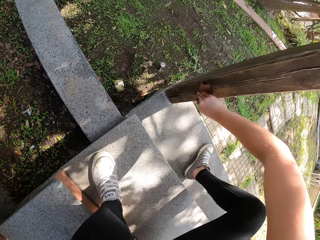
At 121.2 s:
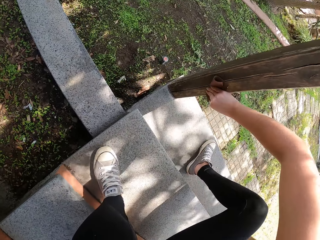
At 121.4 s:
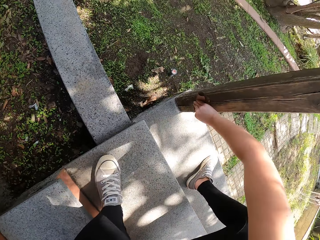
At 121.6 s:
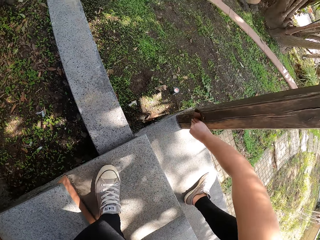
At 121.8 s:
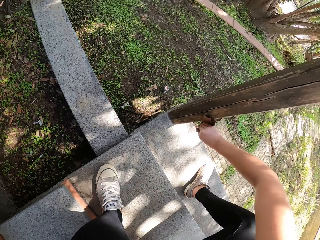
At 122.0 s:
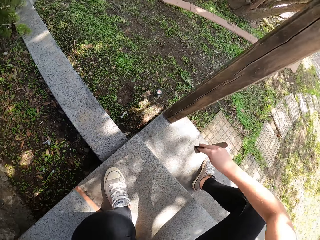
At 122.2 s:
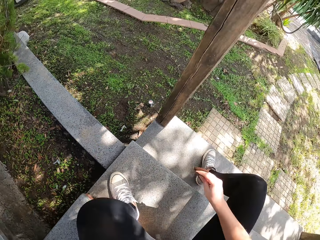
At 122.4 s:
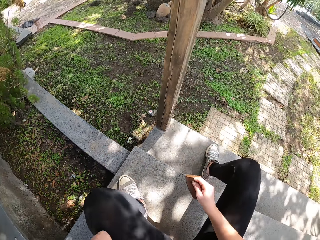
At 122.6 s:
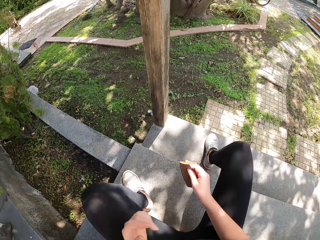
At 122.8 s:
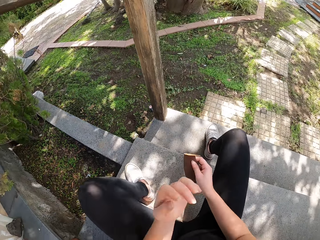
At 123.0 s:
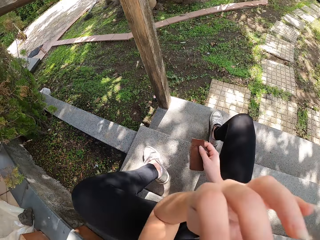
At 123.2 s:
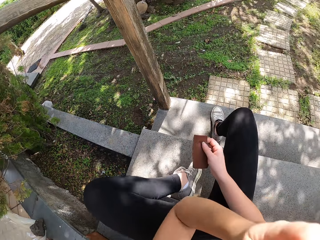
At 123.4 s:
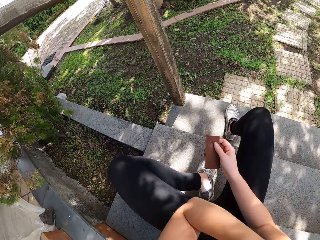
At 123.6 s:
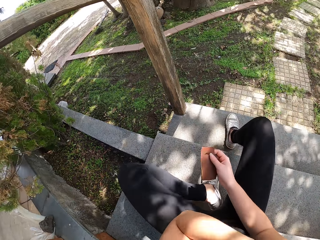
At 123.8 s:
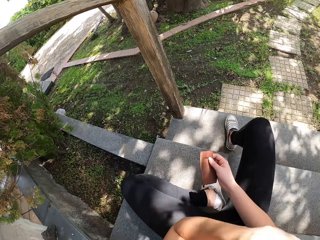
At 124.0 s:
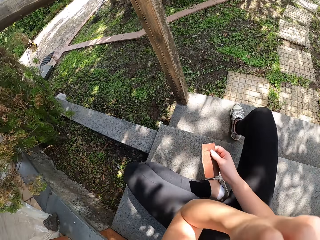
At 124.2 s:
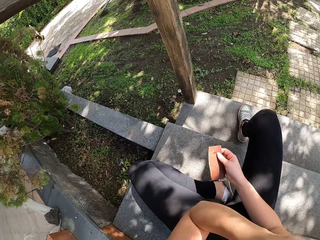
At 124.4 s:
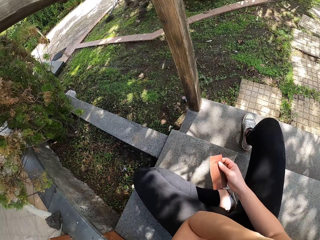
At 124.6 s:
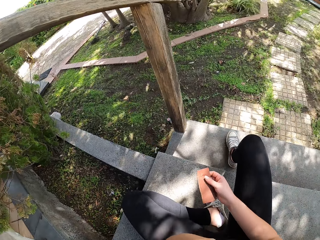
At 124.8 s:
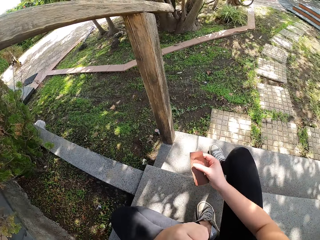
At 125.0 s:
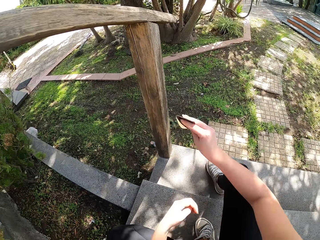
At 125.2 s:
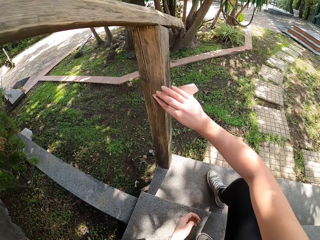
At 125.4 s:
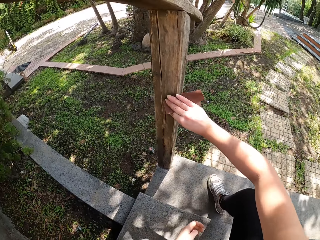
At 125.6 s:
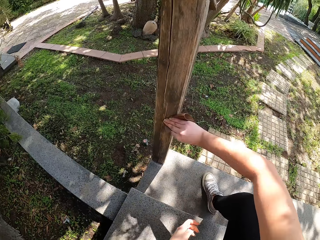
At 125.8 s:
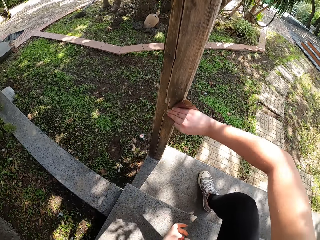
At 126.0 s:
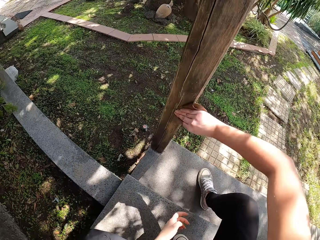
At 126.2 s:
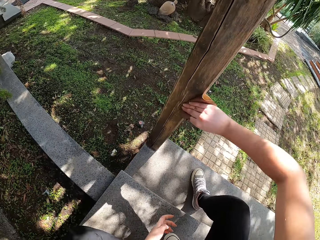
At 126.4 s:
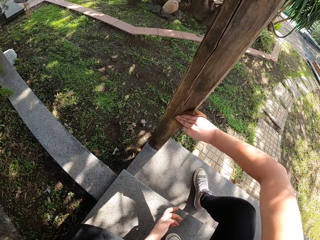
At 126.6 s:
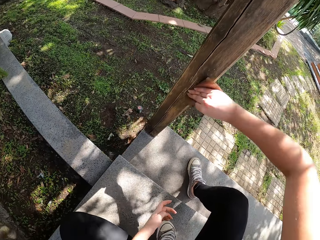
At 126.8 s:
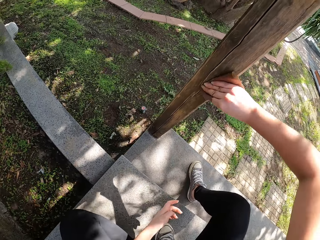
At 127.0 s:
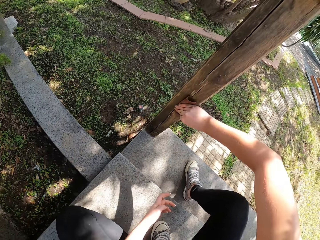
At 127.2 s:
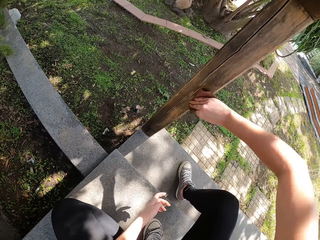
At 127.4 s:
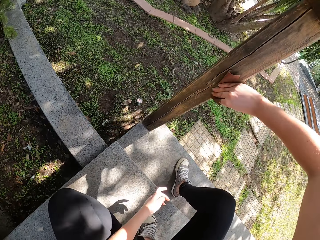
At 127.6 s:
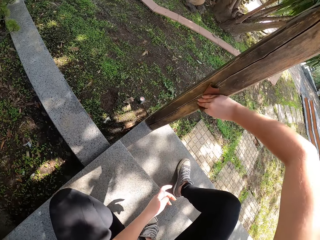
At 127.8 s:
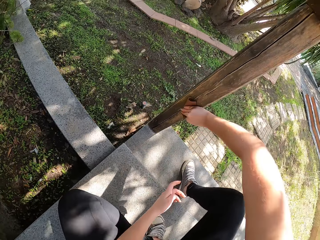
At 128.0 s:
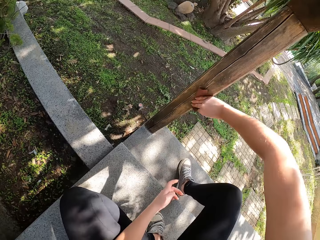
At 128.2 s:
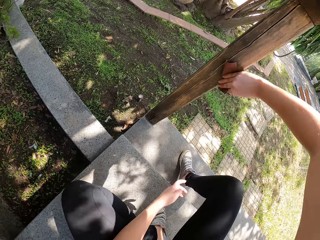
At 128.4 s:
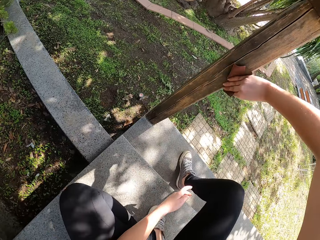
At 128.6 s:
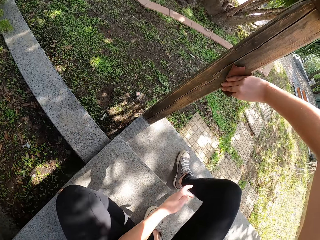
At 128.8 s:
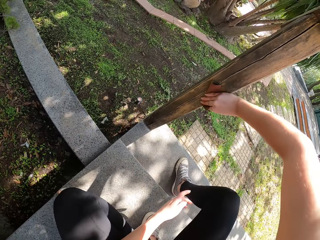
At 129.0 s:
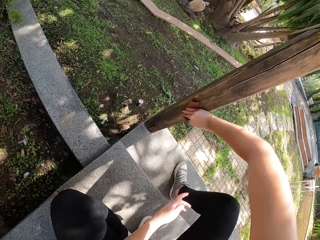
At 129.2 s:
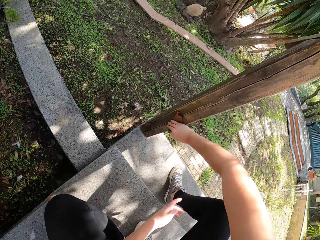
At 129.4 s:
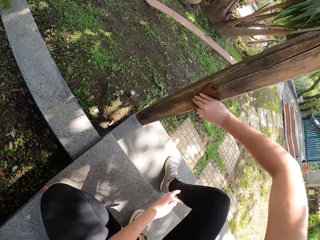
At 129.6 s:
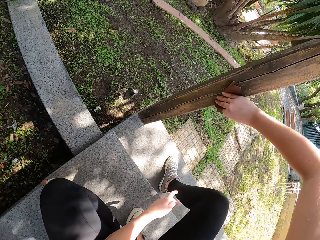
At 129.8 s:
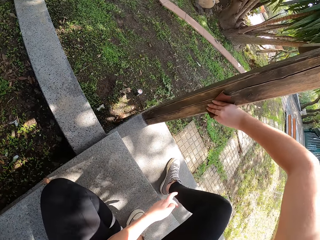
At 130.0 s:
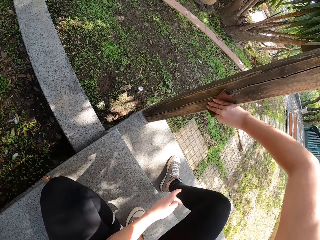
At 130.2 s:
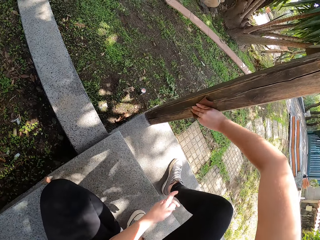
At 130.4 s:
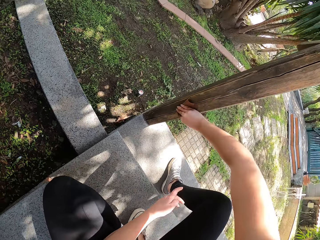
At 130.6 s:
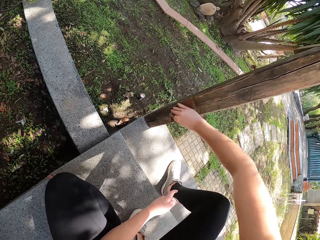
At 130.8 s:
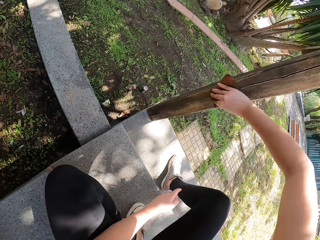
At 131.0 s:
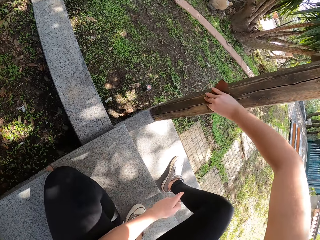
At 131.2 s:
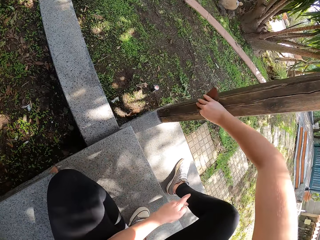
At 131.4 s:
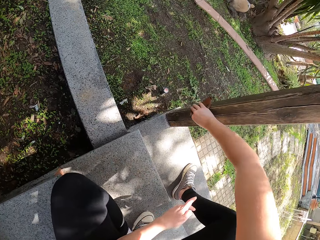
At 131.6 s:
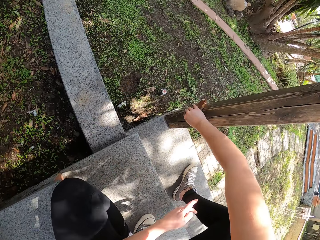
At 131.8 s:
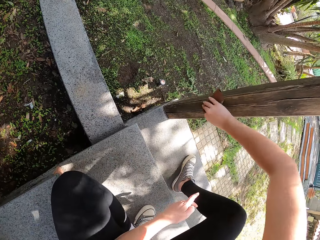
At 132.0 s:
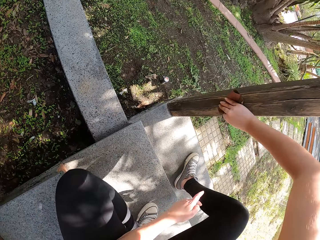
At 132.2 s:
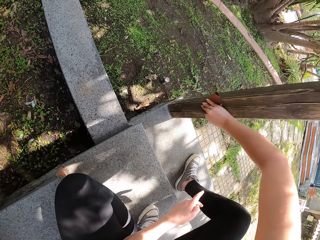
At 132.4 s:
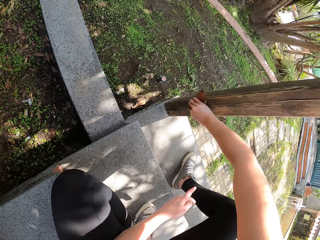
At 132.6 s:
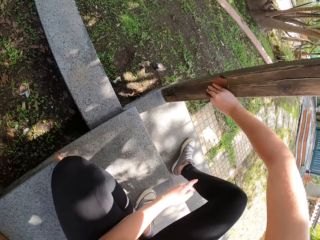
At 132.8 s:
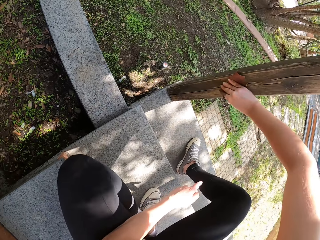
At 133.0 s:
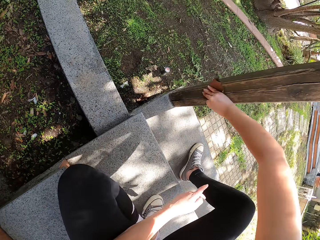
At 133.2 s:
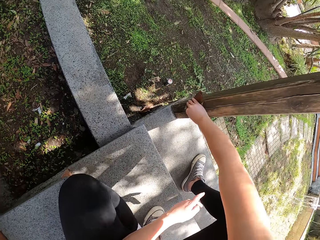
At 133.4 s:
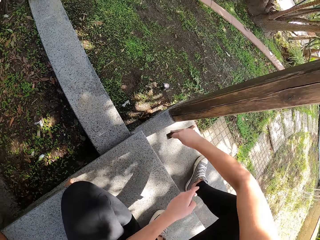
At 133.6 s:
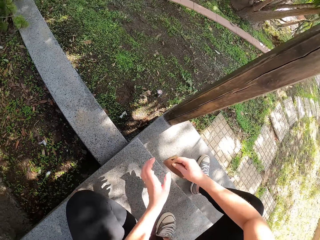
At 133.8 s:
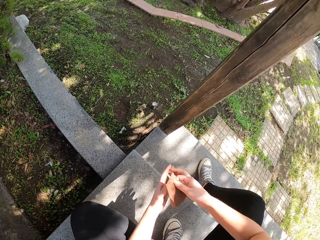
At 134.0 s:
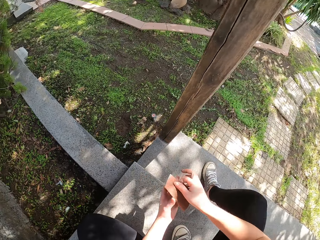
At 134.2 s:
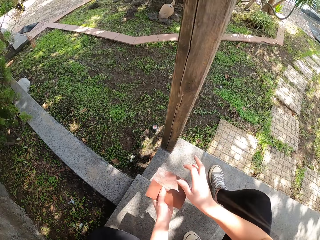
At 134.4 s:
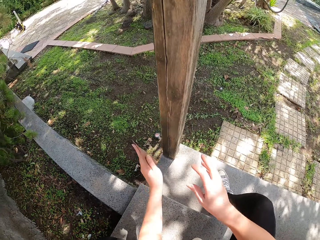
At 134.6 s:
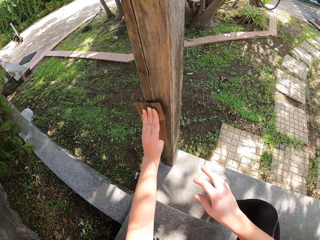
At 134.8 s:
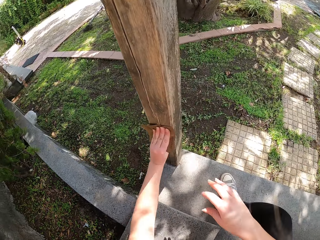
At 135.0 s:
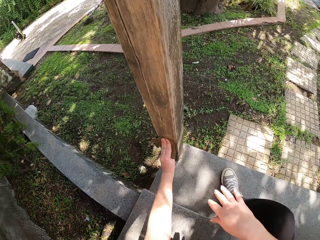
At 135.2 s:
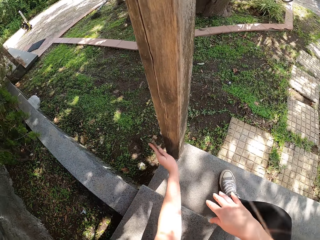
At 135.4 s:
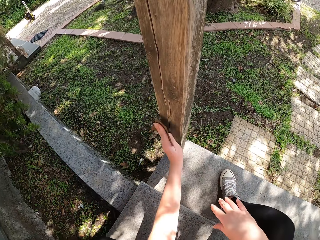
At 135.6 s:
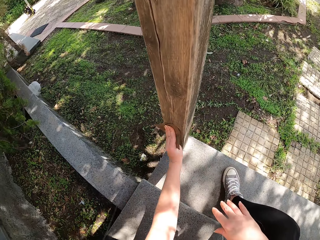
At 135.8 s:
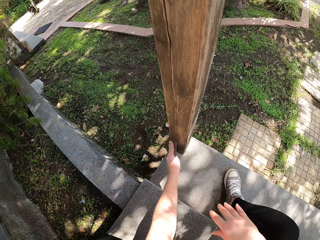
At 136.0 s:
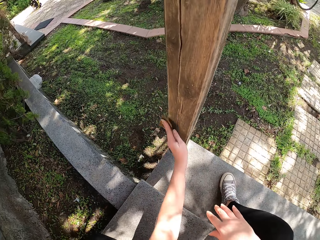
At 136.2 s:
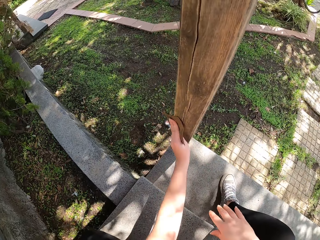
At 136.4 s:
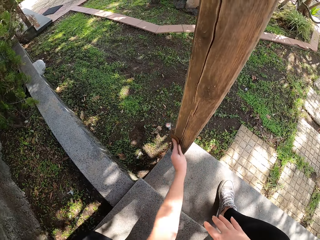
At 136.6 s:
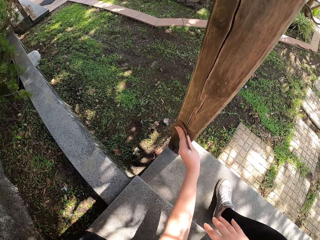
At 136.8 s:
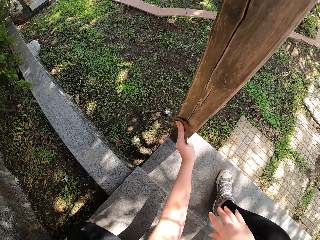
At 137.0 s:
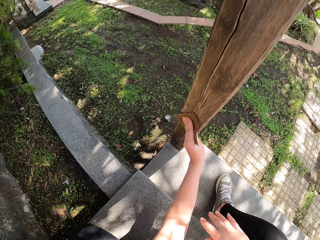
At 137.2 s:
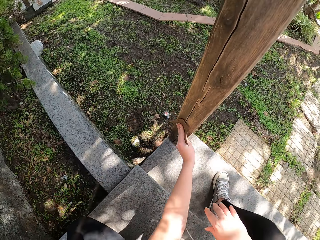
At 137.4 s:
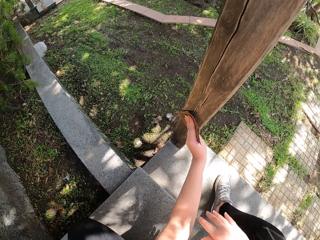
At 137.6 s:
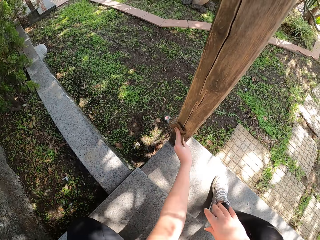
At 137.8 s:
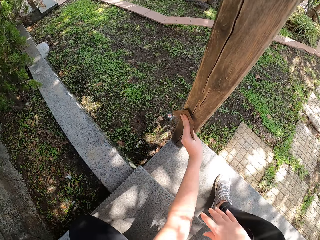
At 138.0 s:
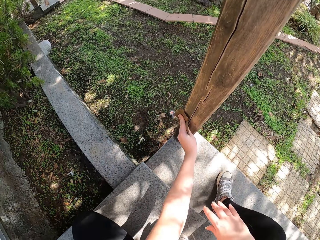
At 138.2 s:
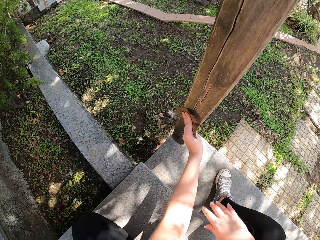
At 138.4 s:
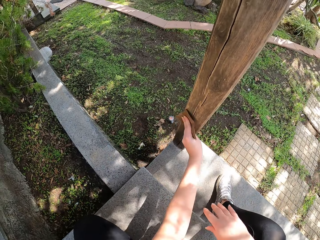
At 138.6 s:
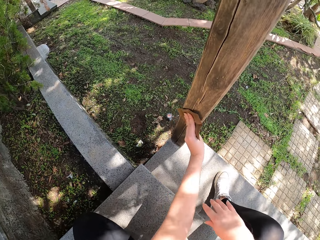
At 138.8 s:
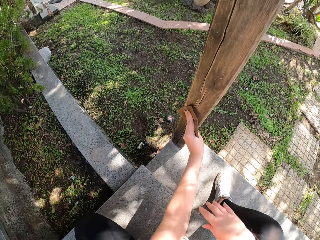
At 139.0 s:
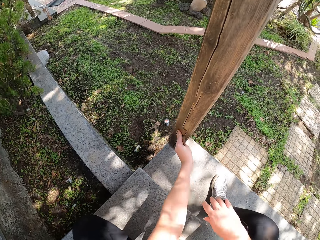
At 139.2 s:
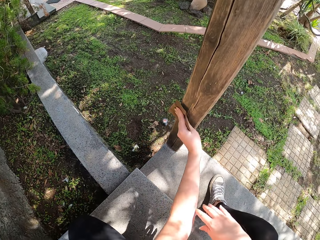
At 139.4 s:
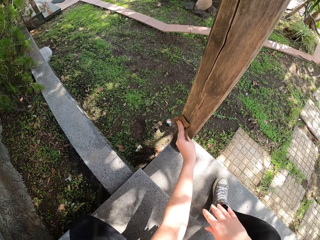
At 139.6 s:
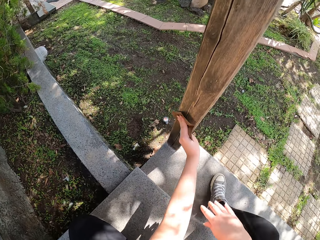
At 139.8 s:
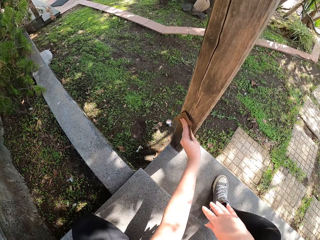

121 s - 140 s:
The camera wearer pauses from sandpapering the wooden railing and rubs the face. She resumes sandpapering the wooden railing. She unfolds the sandpaper and takes the sandpaper with her left hand. She sandpapers the wooden railing with her left hand.

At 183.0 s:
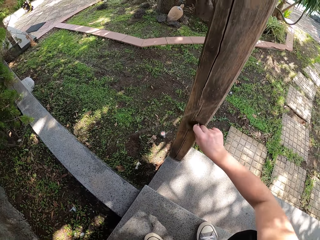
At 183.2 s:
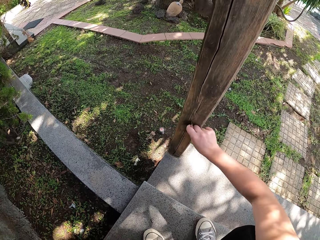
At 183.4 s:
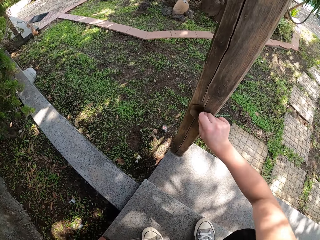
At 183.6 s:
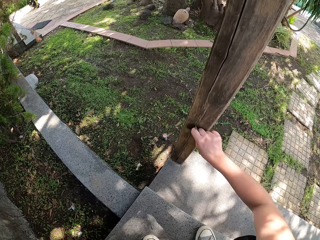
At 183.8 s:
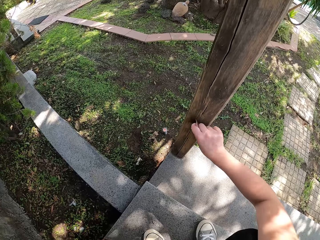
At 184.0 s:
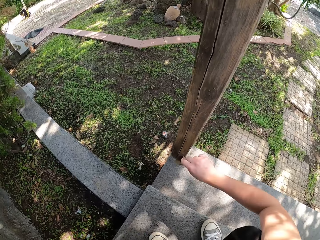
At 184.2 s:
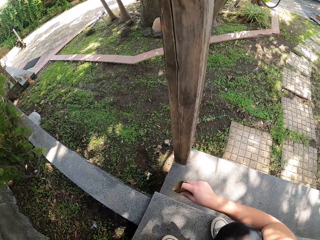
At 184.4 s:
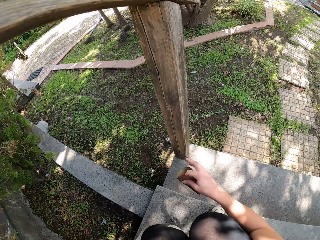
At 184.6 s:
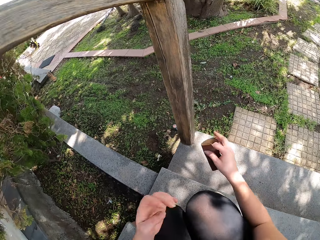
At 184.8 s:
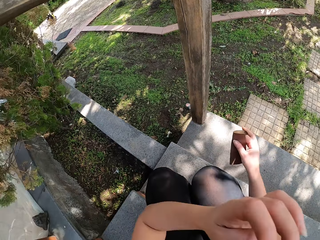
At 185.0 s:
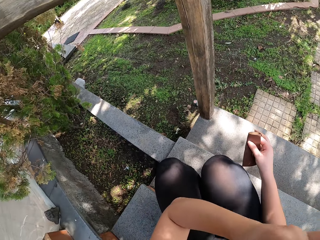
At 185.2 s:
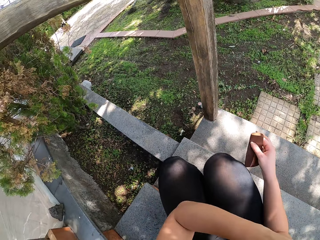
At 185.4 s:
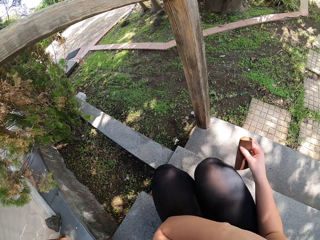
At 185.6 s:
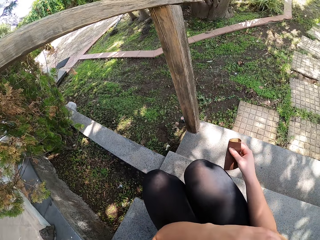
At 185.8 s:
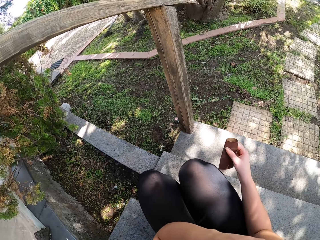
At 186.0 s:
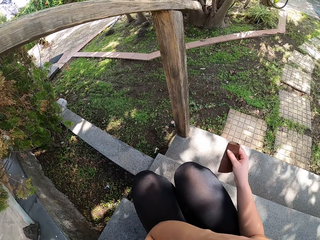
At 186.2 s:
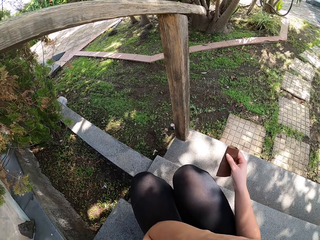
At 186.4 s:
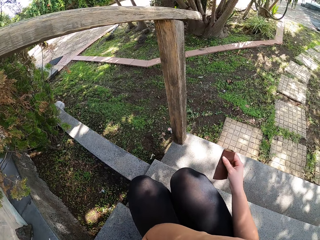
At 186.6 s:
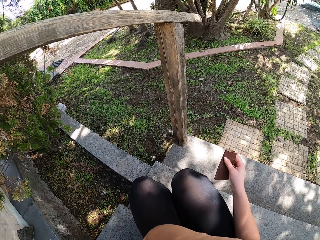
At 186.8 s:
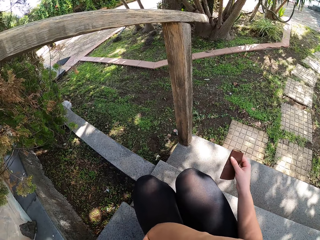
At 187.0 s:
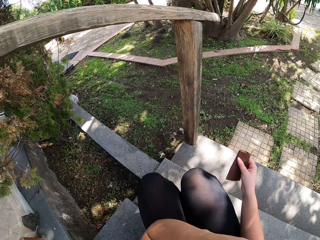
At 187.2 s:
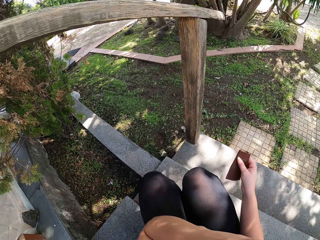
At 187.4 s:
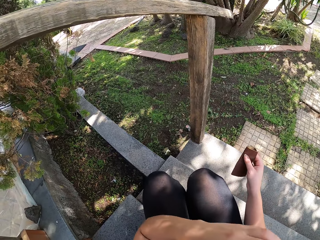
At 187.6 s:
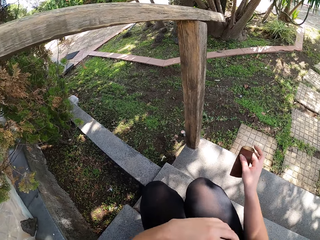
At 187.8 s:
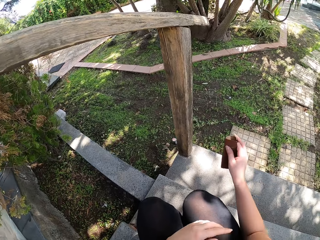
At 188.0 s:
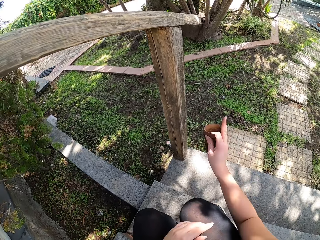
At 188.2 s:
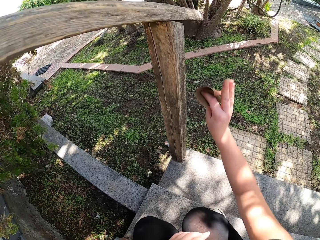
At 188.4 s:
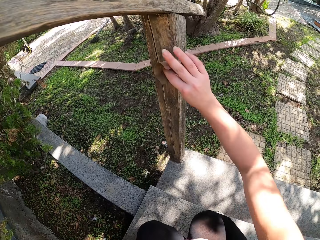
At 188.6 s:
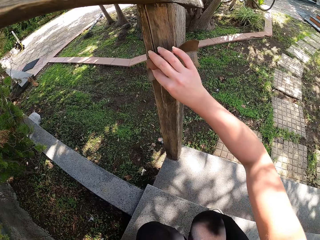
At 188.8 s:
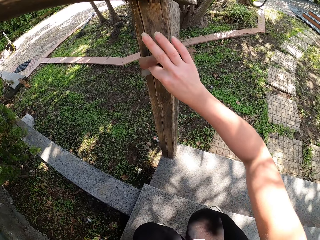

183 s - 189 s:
The camera wearer rubs the face. They smooth timber with a sandpaper.
